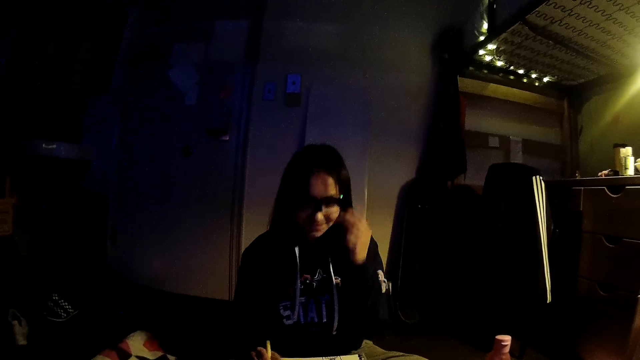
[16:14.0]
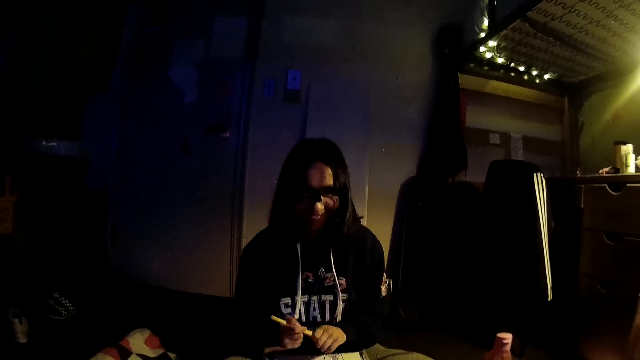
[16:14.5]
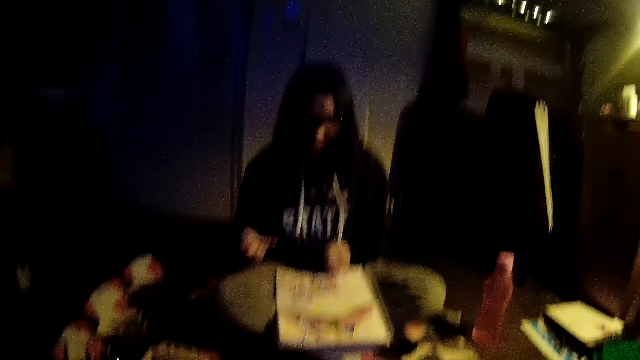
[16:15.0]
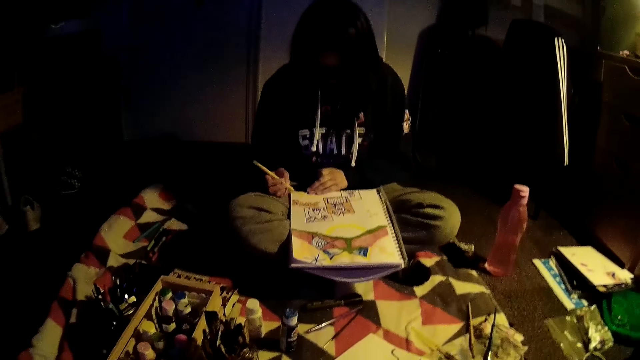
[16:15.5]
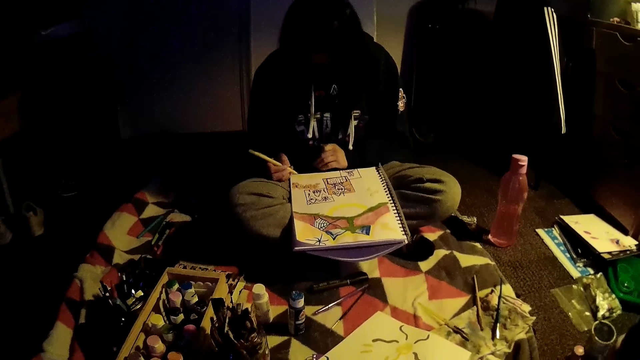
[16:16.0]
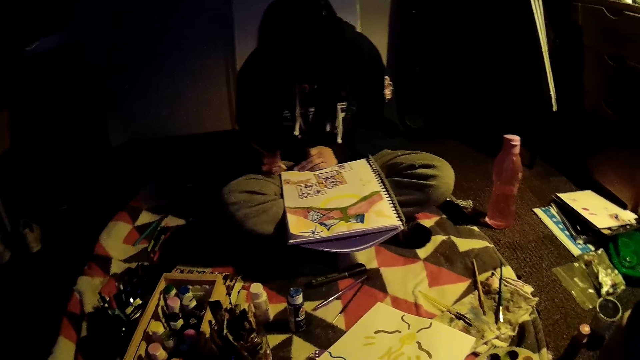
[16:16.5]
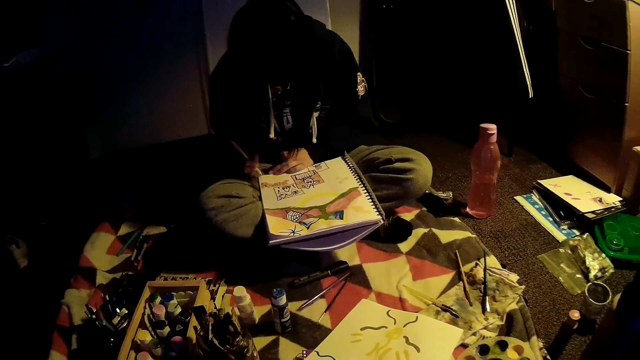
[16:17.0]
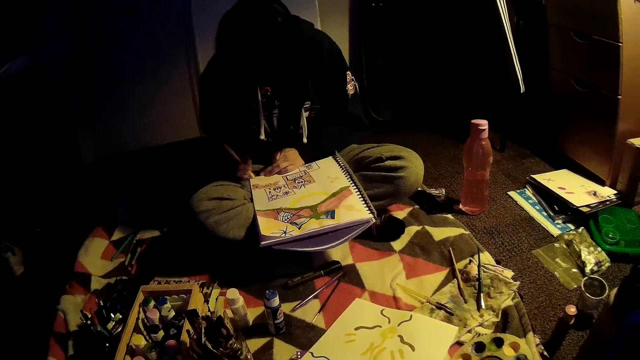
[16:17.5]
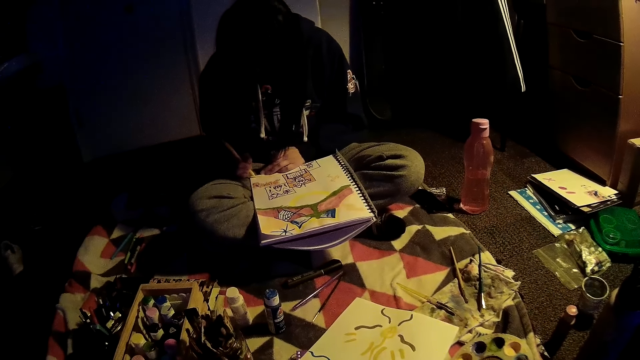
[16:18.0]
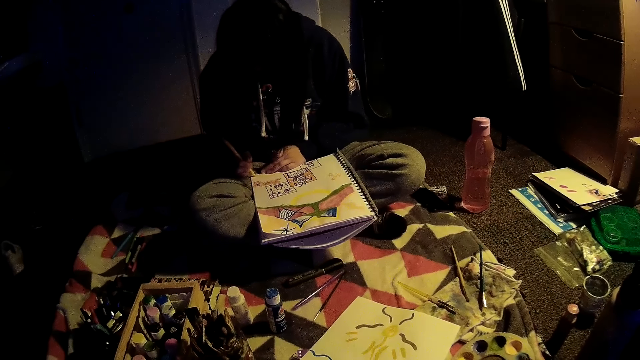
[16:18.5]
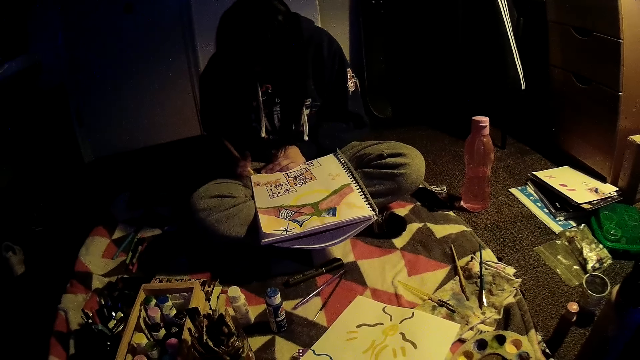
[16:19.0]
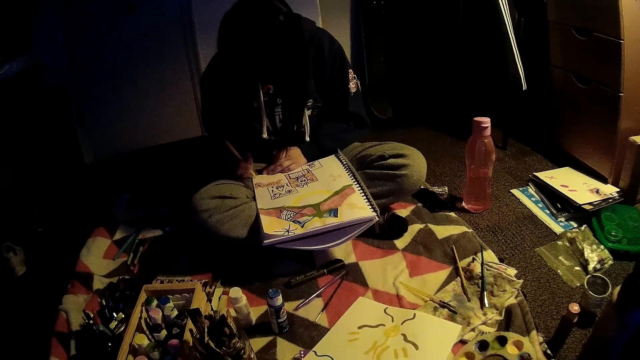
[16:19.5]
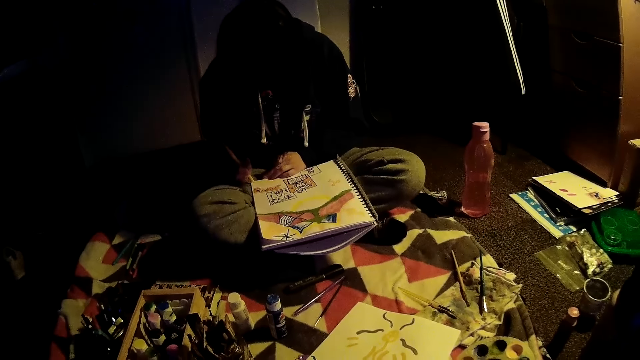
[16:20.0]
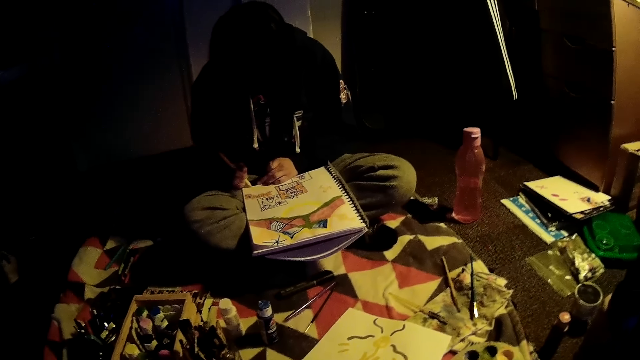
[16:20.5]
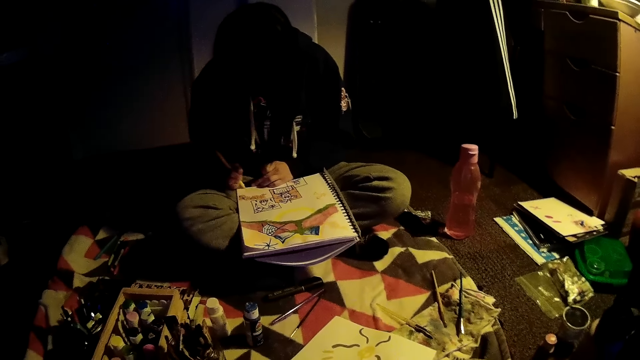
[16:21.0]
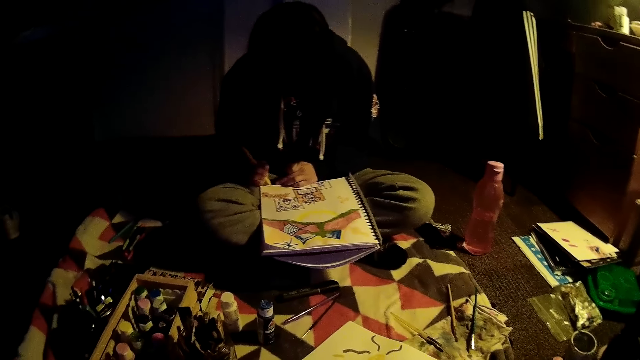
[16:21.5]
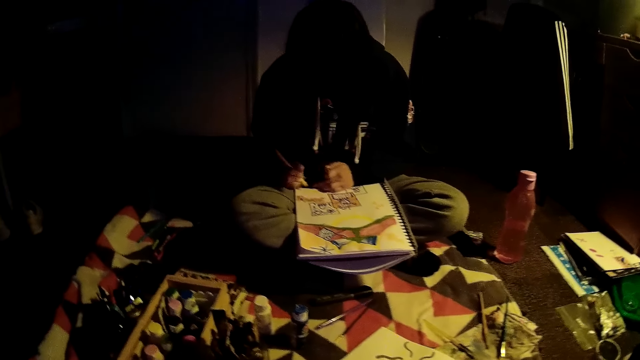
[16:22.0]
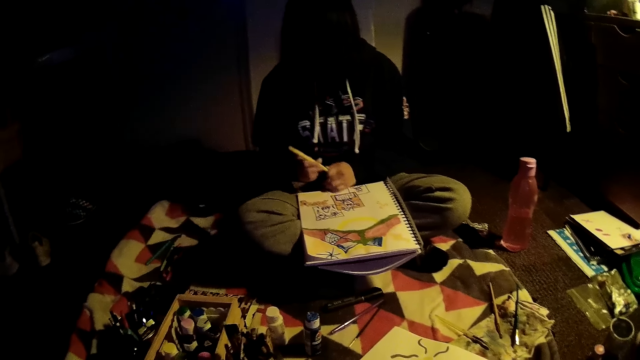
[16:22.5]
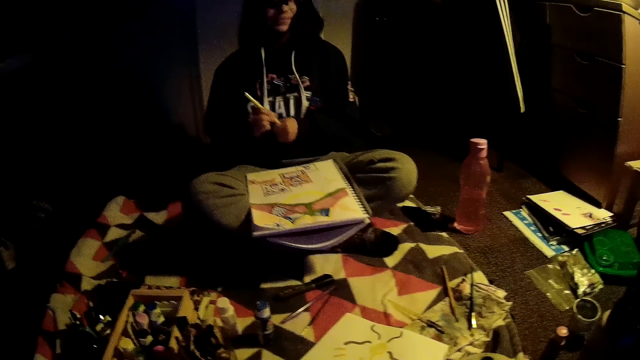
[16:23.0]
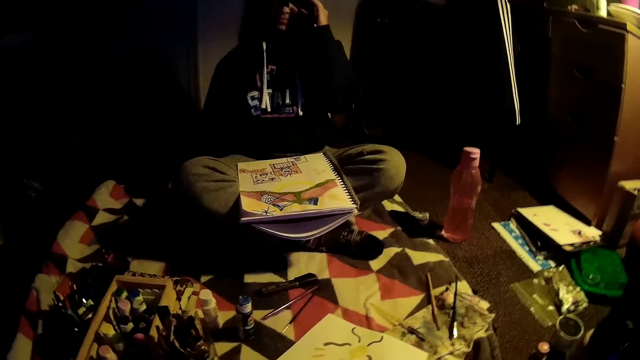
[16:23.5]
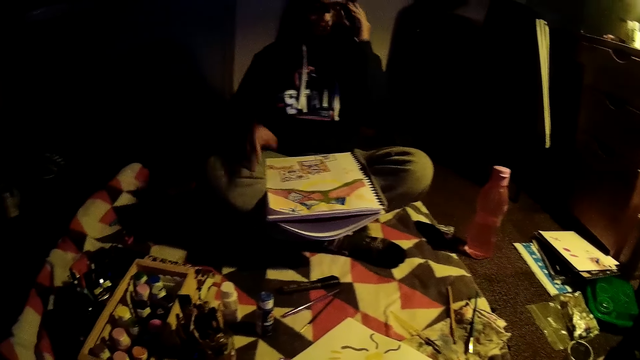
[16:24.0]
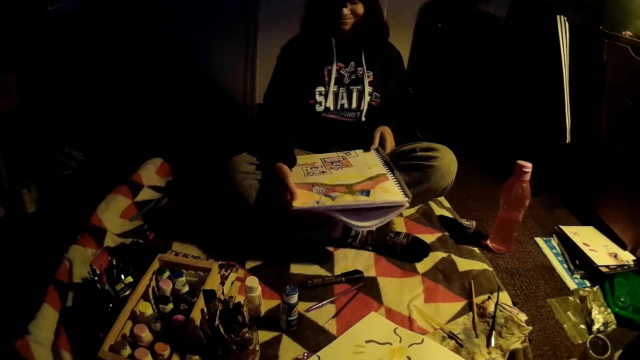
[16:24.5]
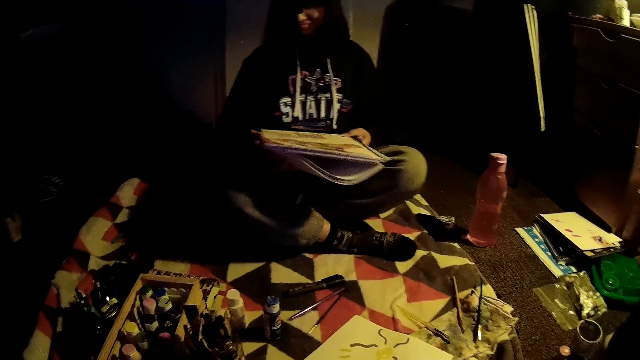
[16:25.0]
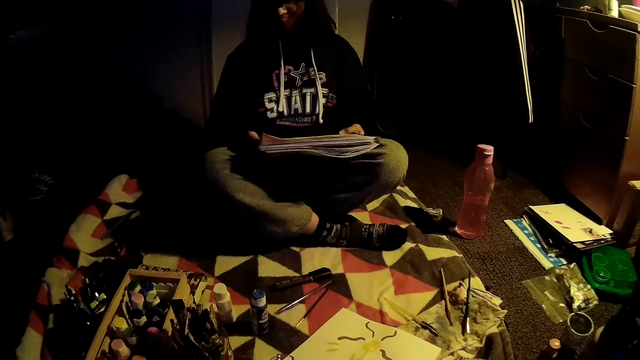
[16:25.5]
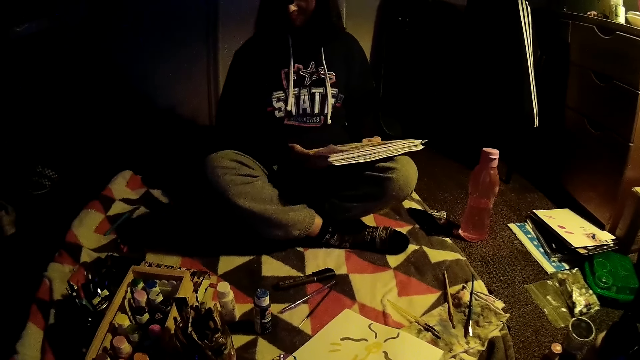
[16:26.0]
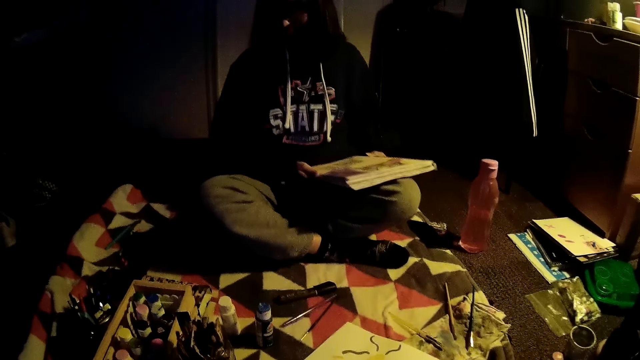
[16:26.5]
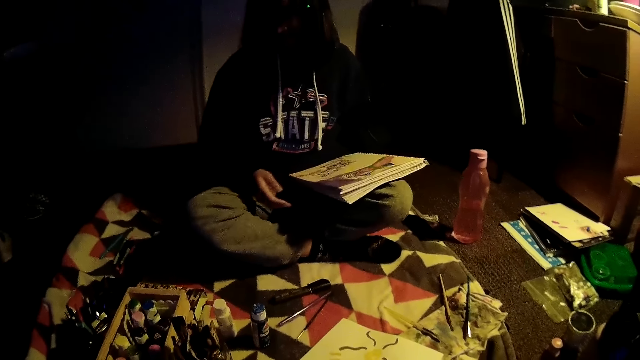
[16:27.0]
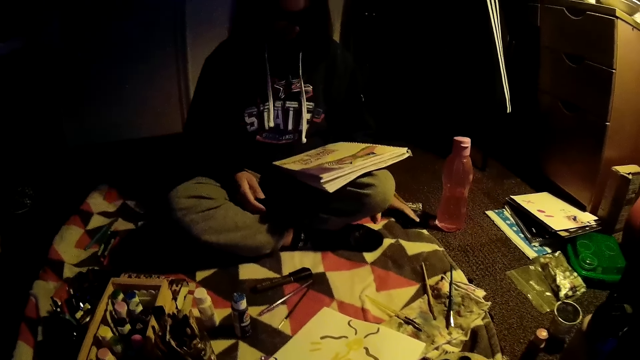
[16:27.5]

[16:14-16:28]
The woman removes the cover of the marker with her left hand. The woman draws in the paint book with her right hand. The woman covers the marker with its cover with both hands. The woman adjusts the camera glasses with her left hand. The woman drops the marker on the mattress with her right hand. The woman touches the paint book with both hands.

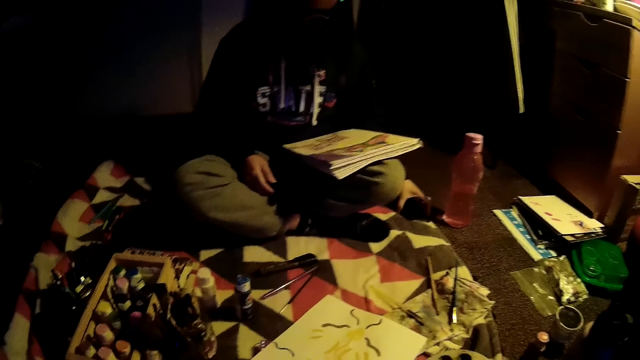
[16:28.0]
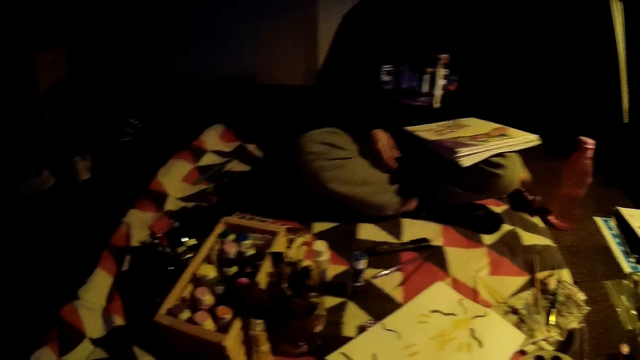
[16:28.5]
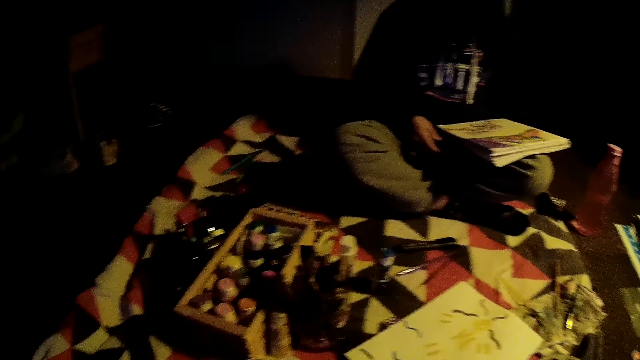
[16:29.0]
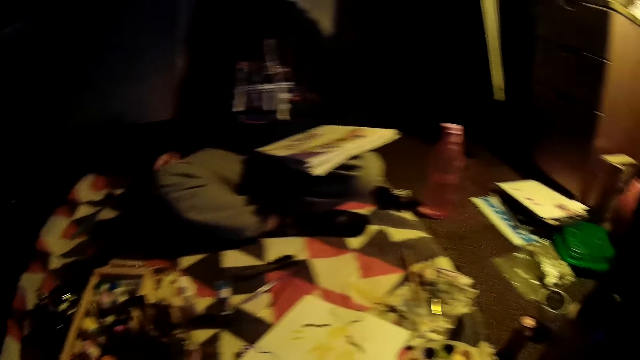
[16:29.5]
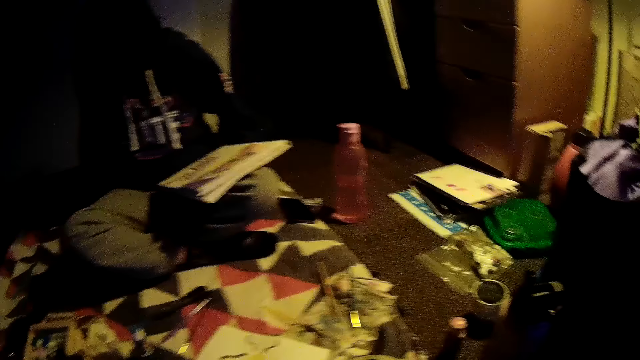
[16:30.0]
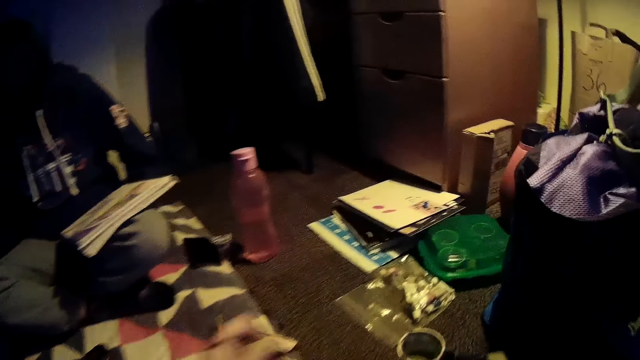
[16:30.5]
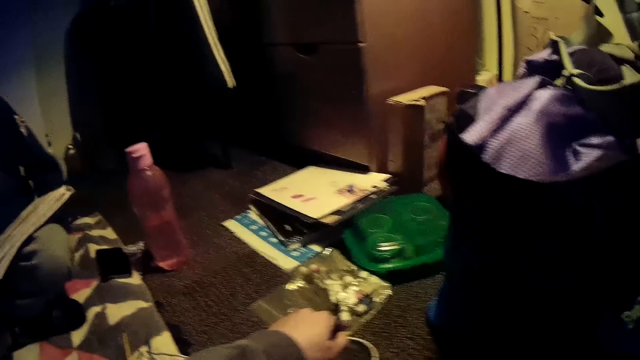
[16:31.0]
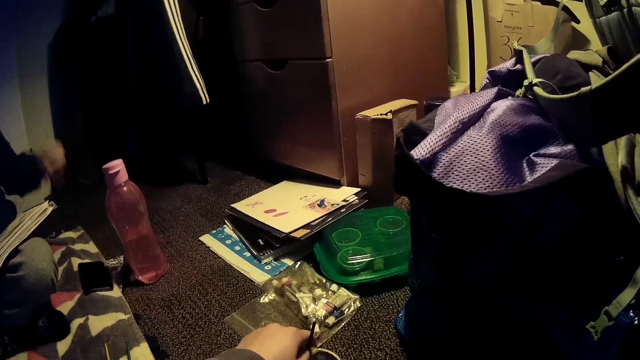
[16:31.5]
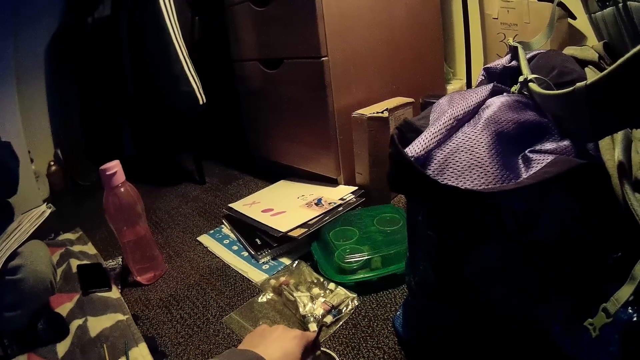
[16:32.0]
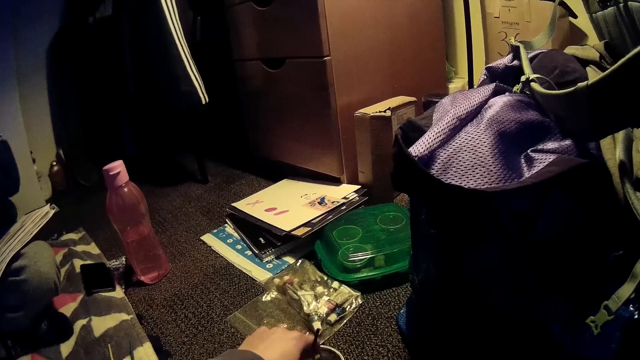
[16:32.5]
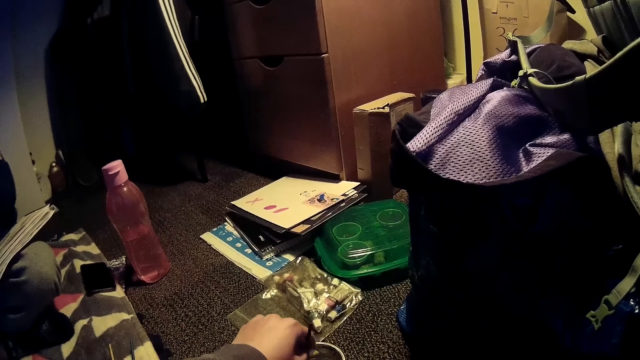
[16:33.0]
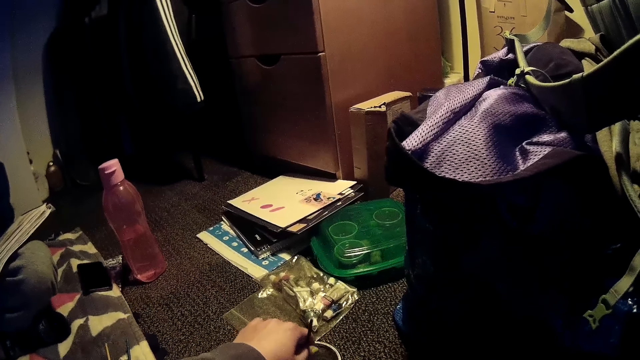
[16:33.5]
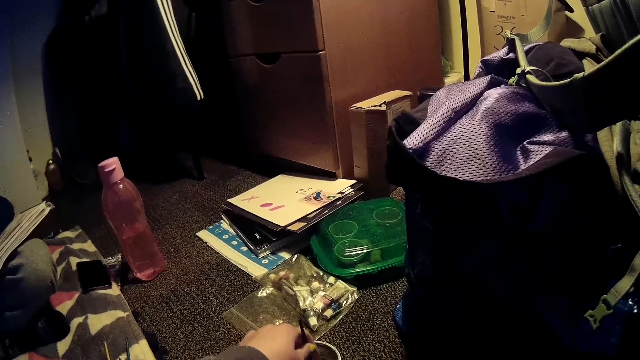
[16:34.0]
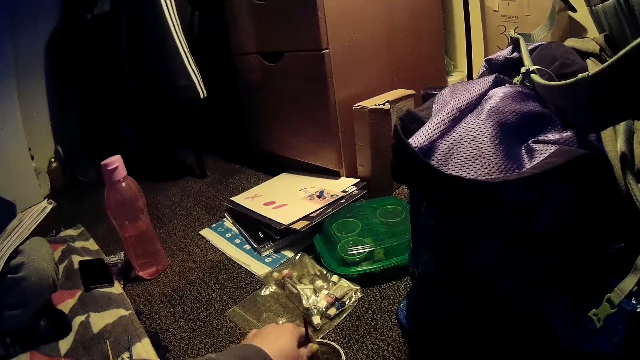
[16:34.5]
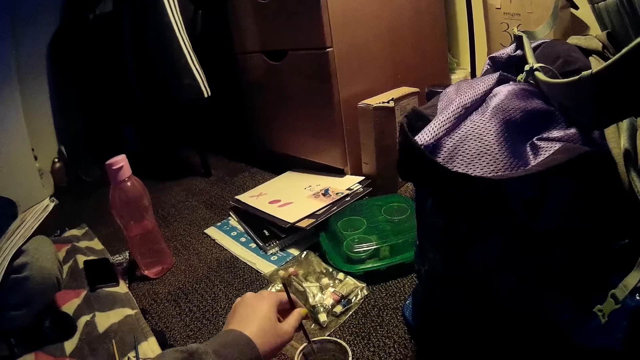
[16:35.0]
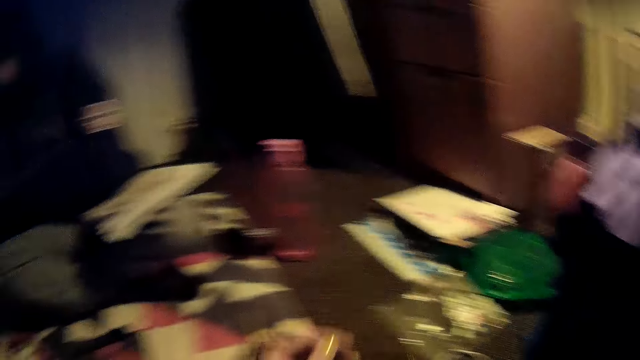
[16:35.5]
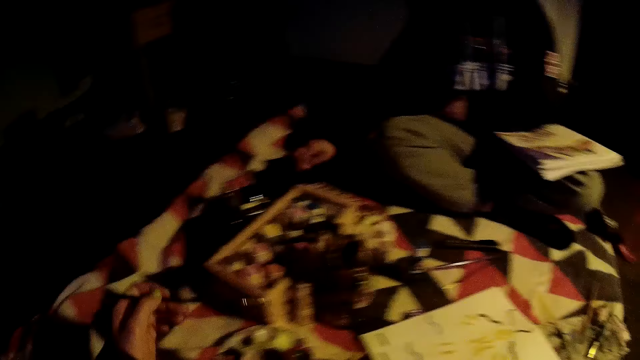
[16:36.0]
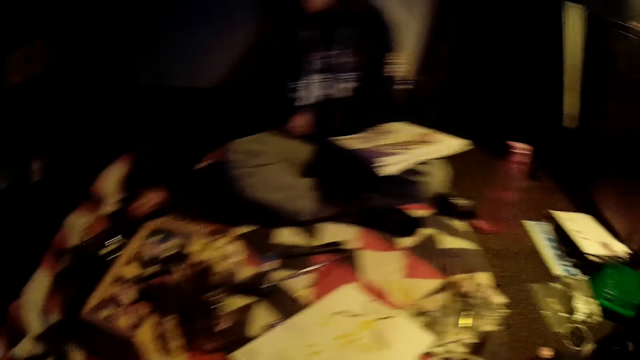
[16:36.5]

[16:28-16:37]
The camera wearer dips the paint brush into a plastic of water with her left hand. The woman picks up a marker from the mattress with her right hand.
